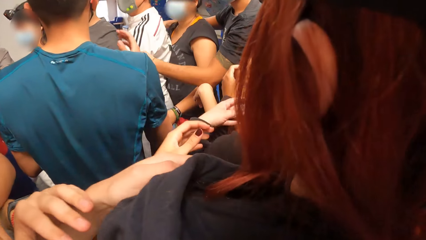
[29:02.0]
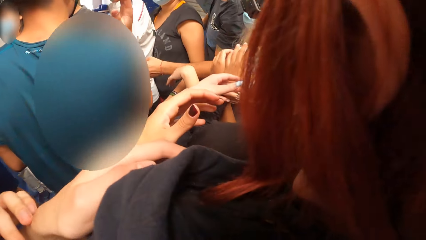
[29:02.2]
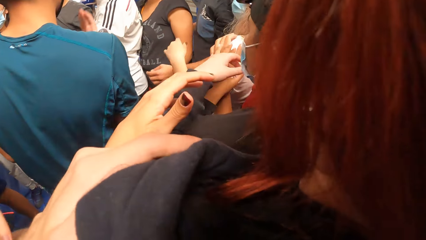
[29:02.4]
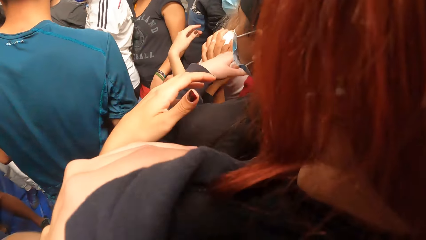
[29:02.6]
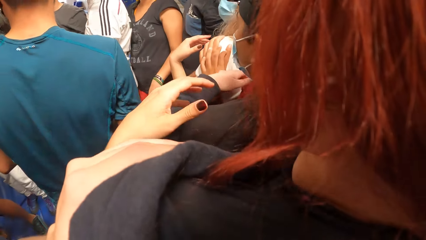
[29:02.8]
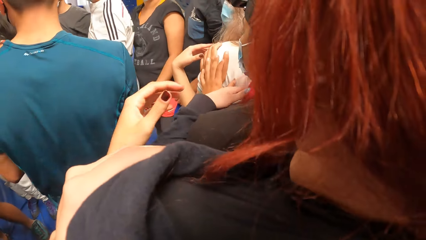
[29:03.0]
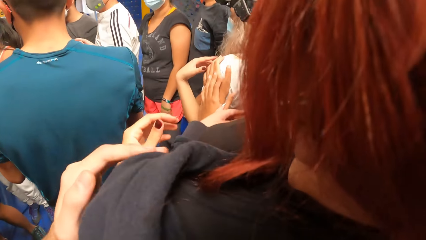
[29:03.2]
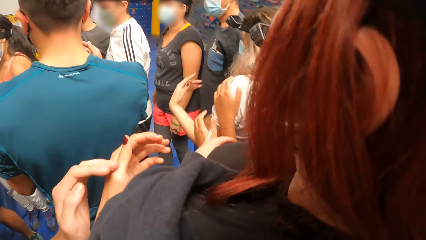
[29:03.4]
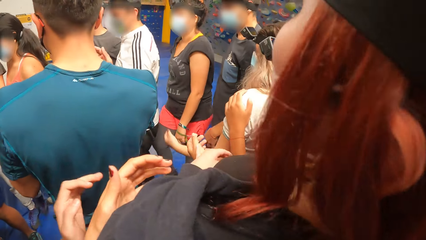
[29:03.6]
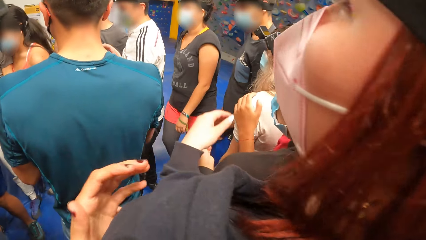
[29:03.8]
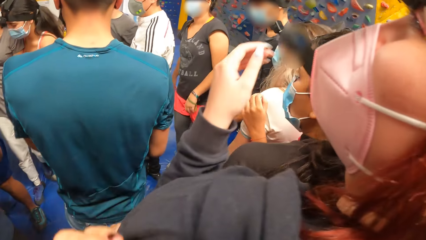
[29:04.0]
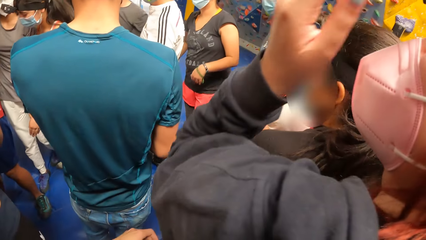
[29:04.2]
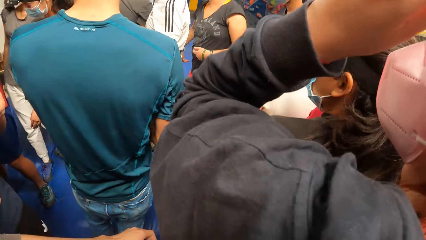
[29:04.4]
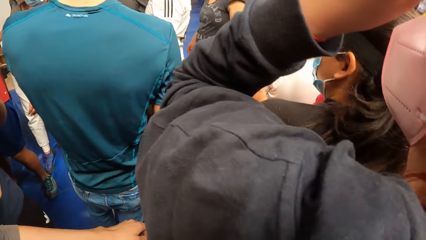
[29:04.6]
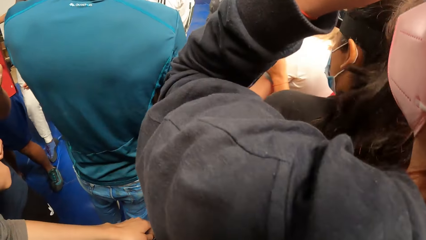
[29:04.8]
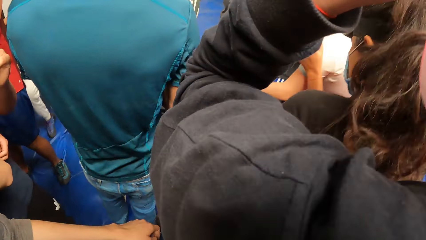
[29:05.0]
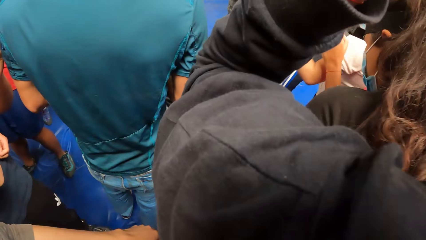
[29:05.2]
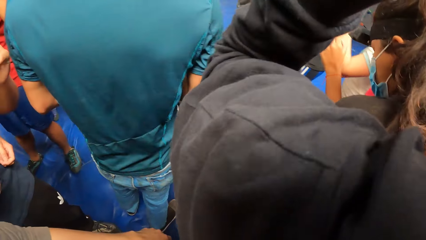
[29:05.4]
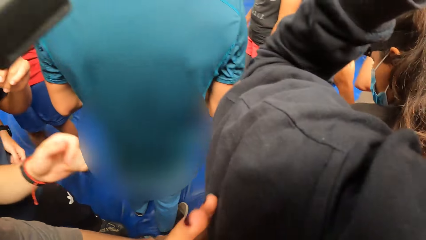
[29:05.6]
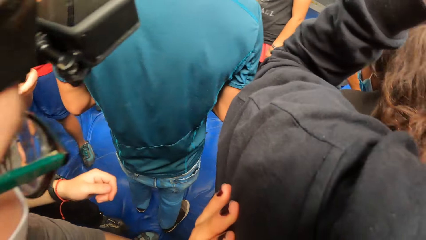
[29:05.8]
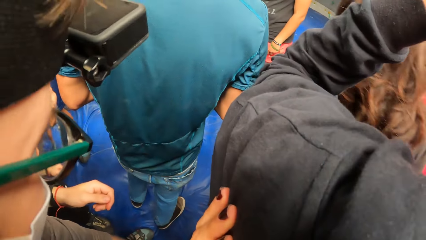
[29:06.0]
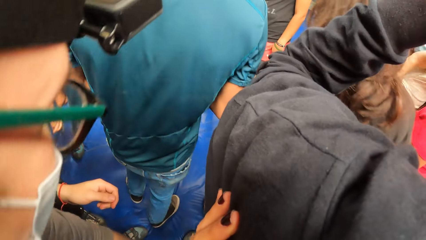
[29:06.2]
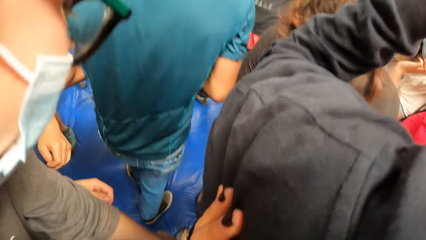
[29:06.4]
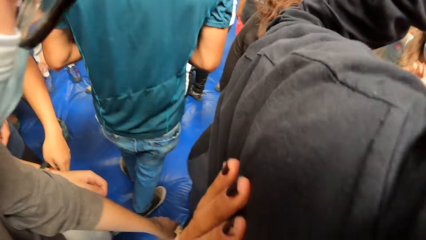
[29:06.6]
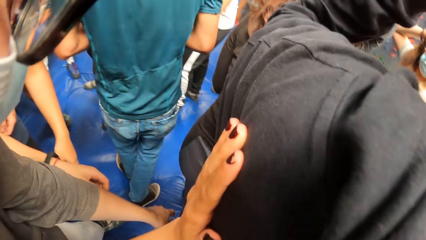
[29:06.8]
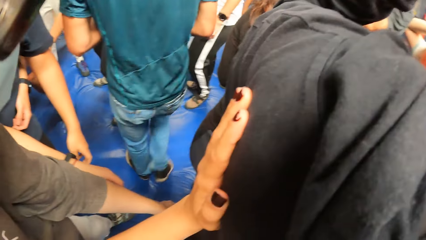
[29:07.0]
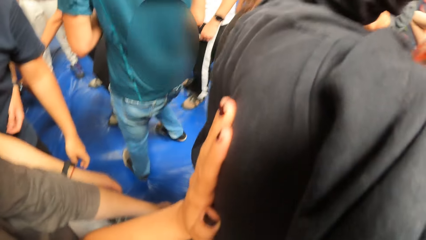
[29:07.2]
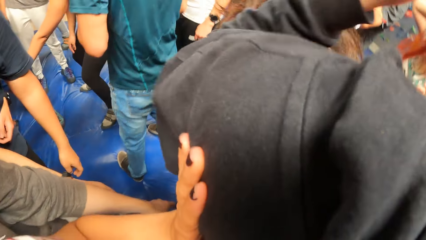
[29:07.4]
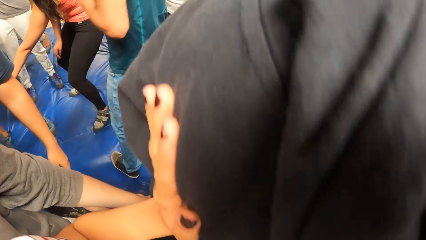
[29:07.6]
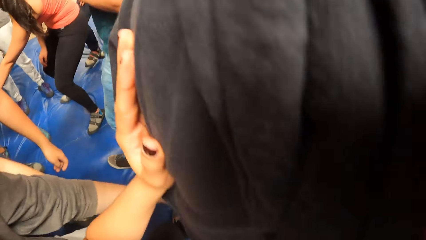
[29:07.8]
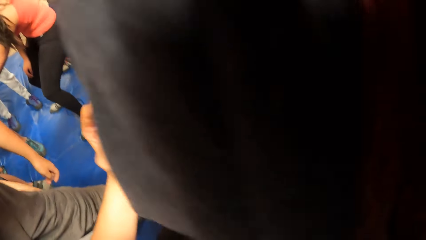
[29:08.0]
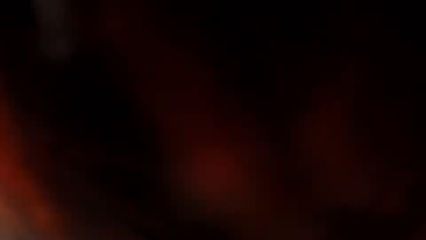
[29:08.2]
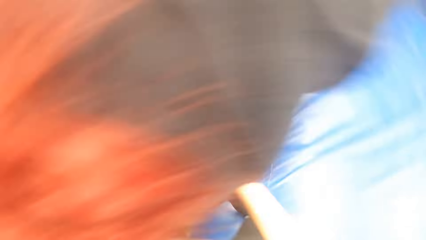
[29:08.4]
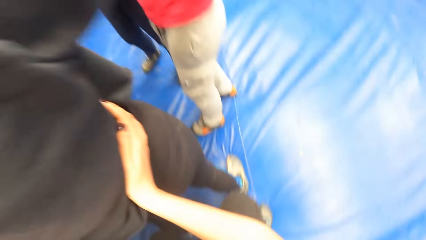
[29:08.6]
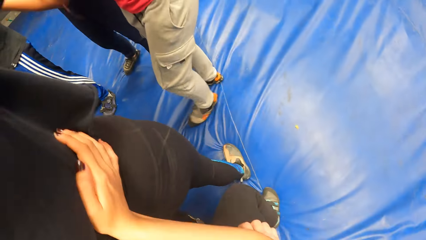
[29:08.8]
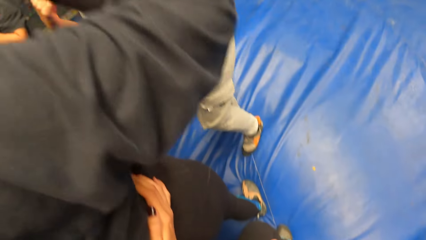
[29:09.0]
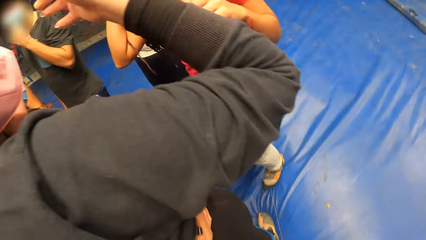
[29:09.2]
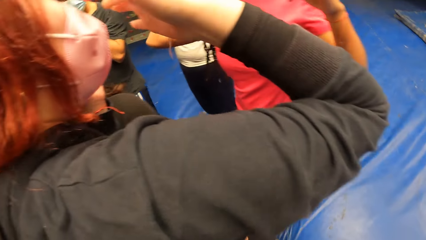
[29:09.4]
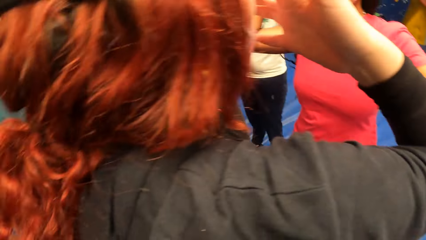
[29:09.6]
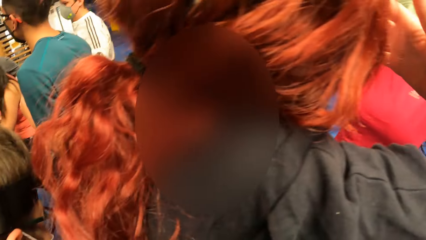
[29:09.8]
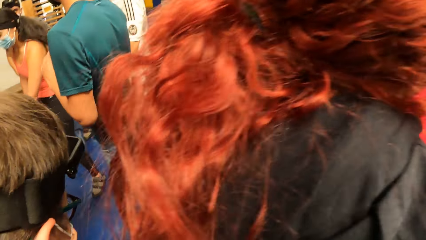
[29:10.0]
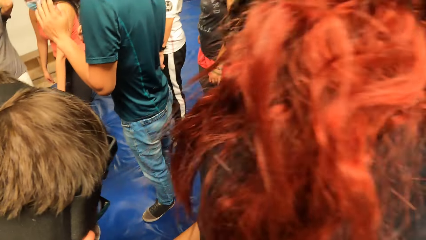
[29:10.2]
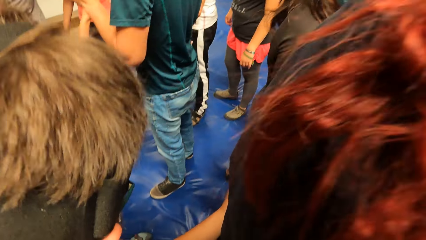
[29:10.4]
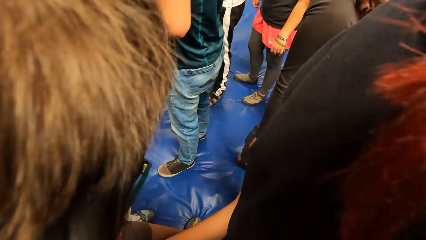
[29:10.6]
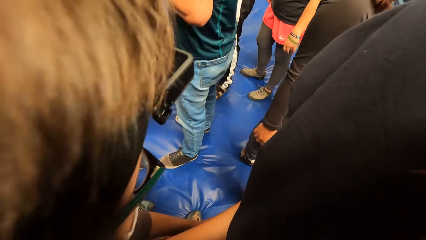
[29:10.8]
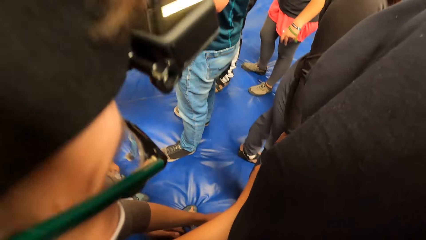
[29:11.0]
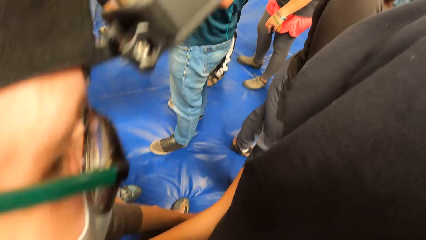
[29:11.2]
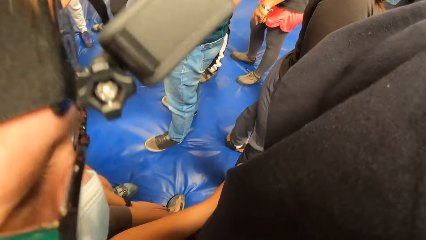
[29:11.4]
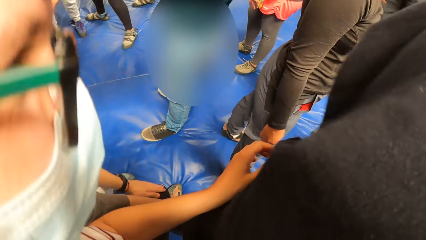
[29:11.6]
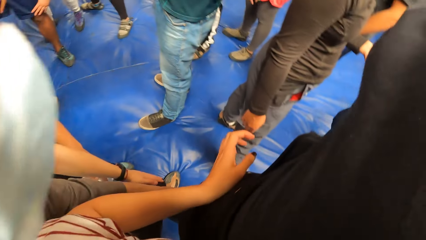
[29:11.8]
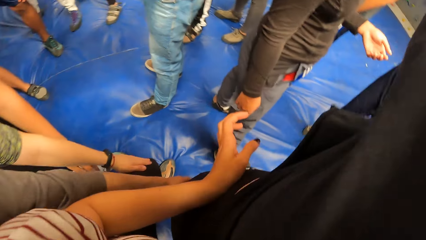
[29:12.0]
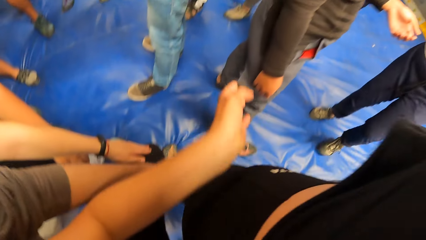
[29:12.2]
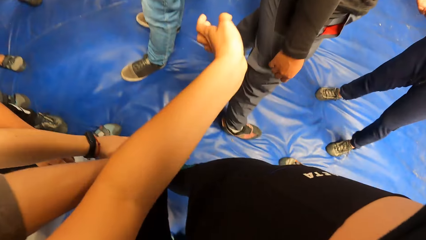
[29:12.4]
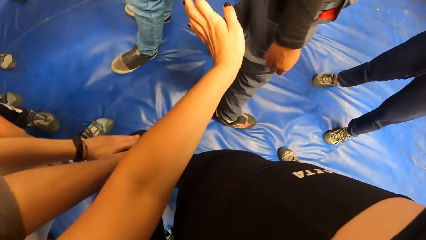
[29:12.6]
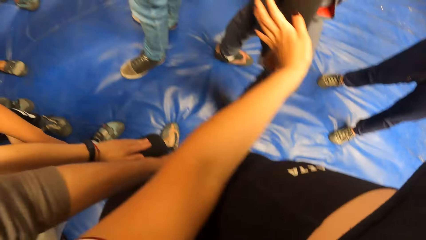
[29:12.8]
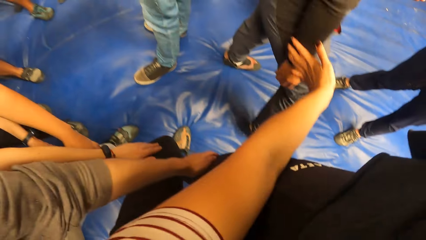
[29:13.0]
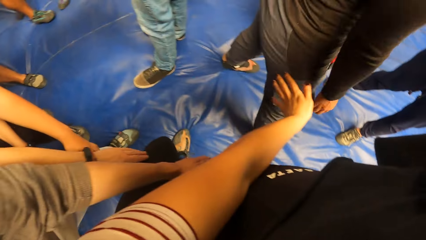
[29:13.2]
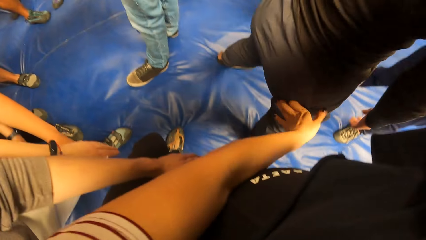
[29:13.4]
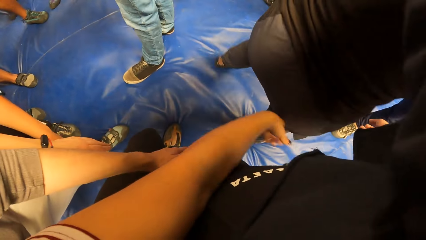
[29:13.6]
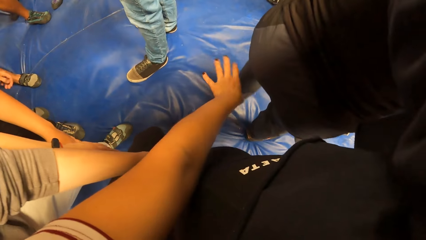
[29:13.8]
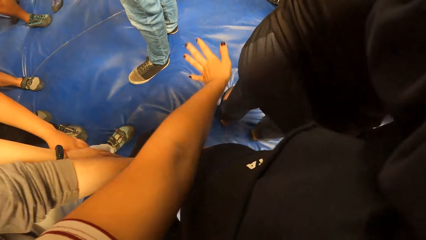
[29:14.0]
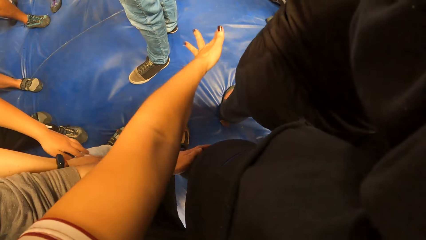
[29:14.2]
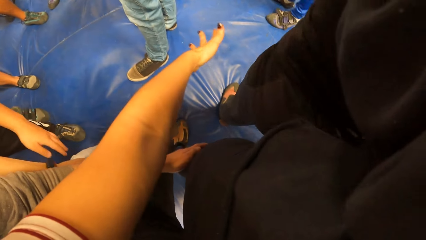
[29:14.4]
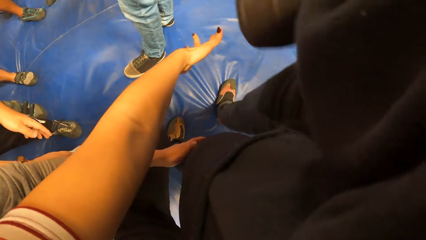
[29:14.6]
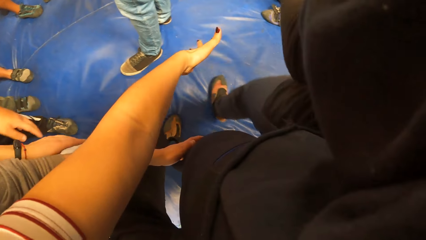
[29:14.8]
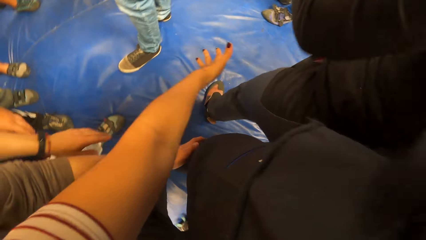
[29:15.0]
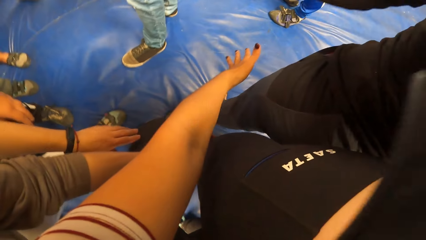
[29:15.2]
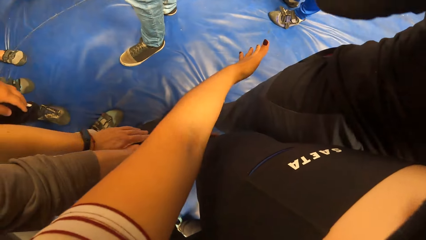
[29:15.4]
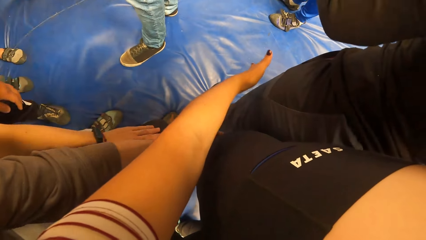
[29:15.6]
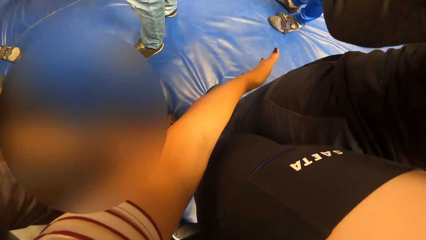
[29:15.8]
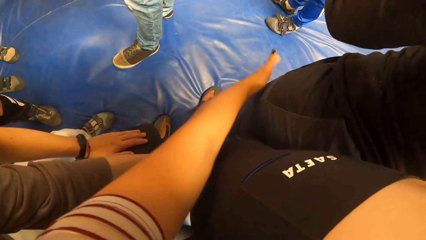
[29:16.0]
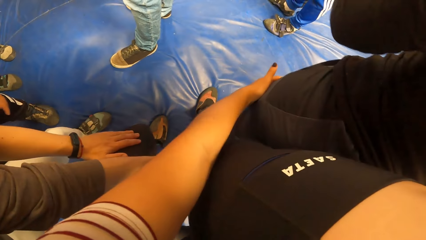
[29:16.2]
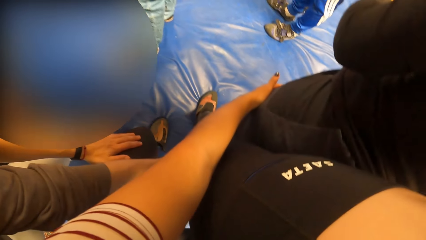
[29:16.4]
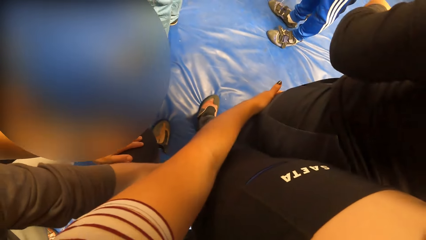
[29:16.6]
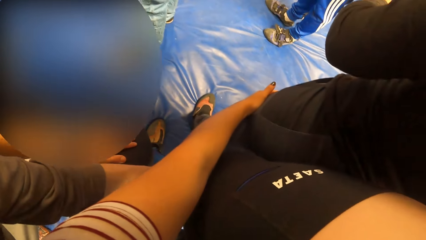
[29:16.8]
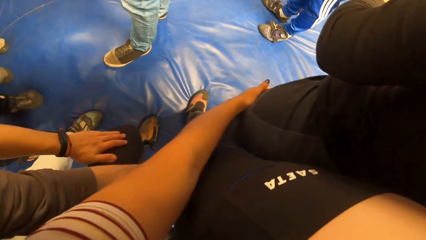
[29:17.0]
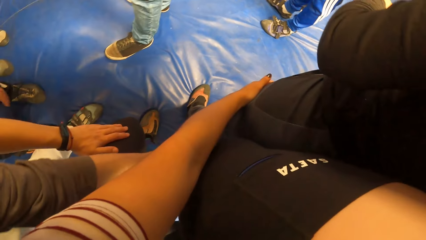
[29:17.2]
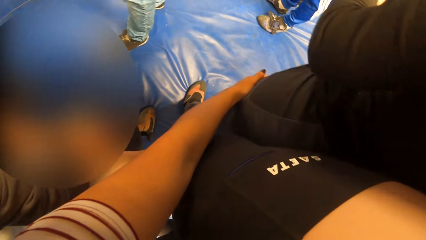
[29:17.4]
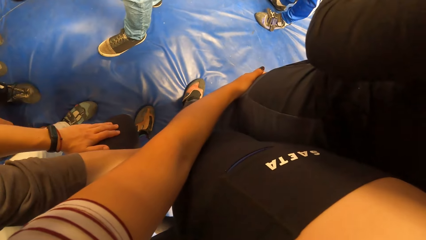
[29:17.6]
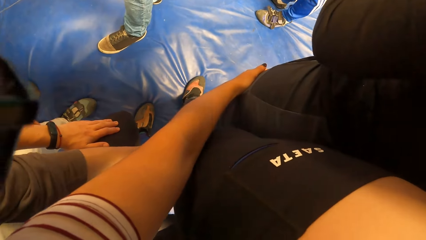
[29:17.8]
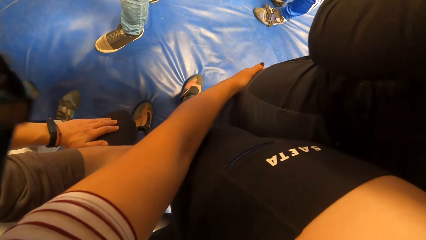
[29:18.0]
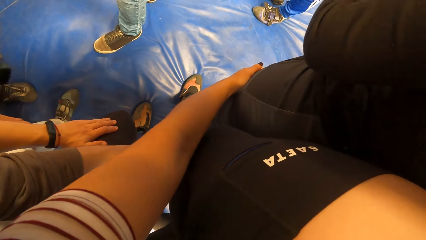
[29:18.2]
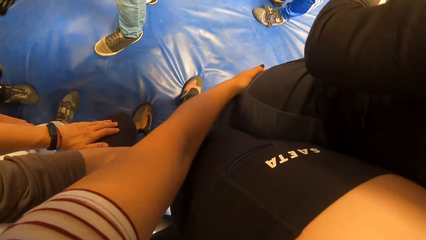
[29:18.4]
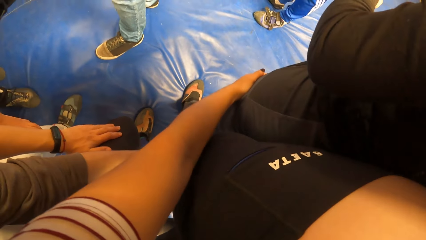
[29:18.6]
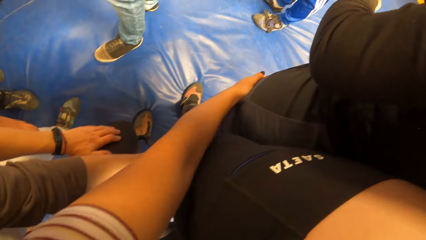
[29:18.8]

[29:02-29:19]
The camera wearer removes her hands from a person's body. She puts her left hand on a woman. She looks around the crowd. She touches another woman with her left hand. She shakes her left hand. She gestures to the friends. She puts her left hand on the other woman. She holds the person's thighs.
